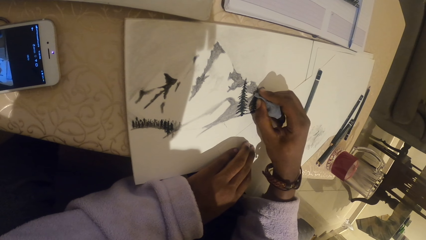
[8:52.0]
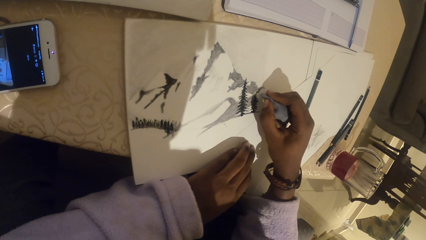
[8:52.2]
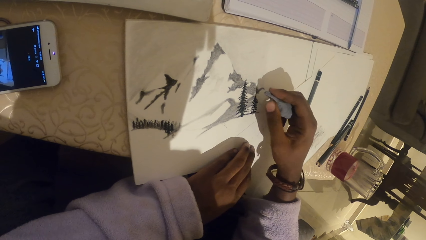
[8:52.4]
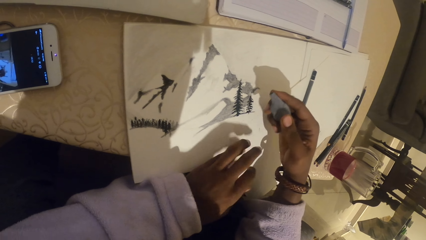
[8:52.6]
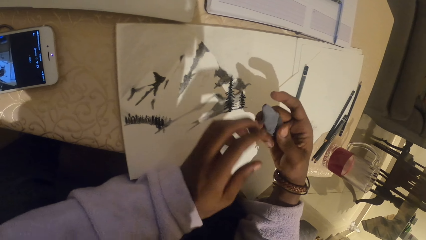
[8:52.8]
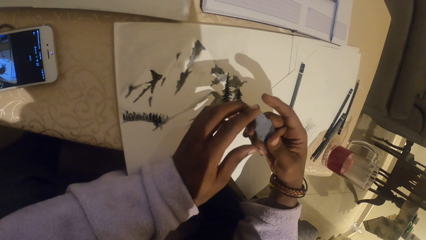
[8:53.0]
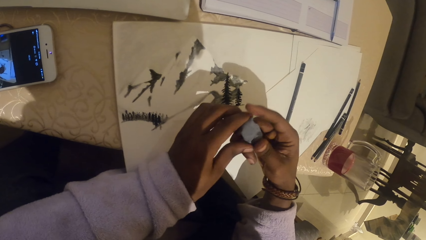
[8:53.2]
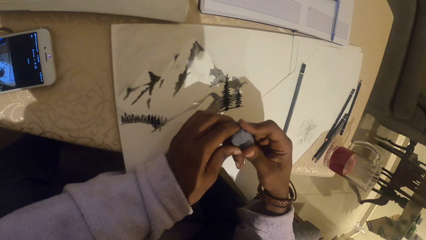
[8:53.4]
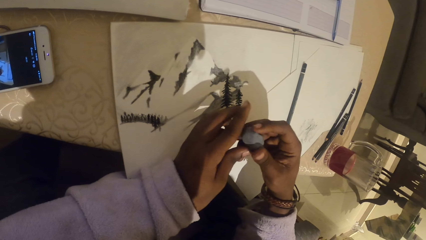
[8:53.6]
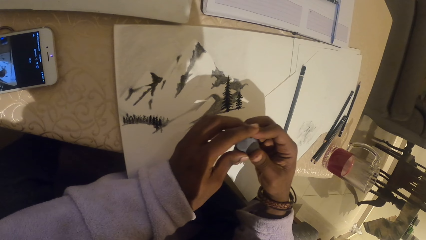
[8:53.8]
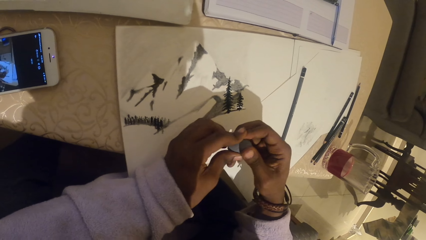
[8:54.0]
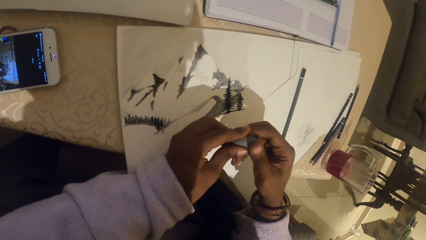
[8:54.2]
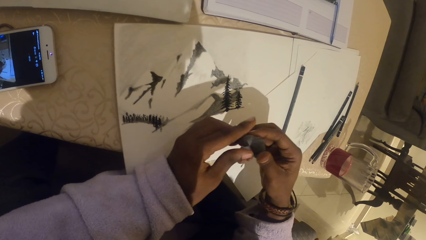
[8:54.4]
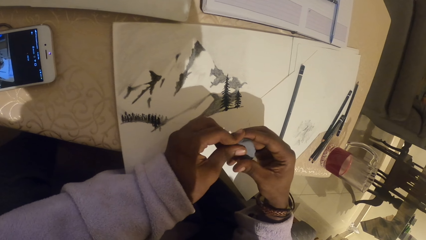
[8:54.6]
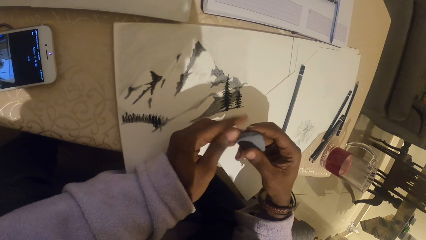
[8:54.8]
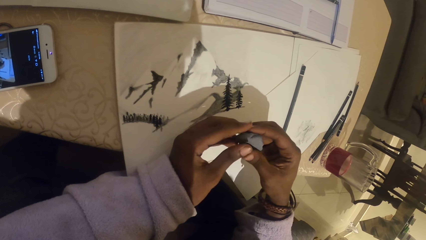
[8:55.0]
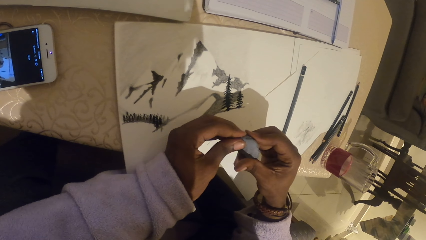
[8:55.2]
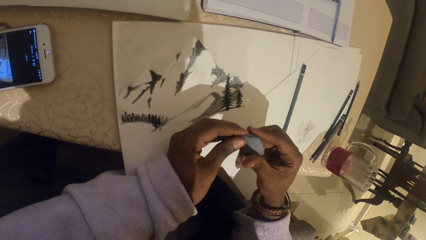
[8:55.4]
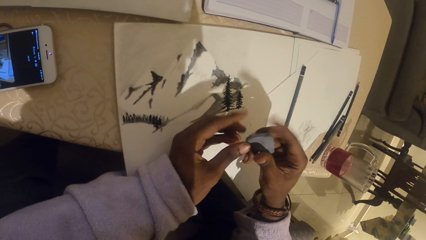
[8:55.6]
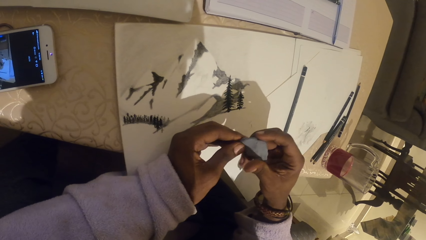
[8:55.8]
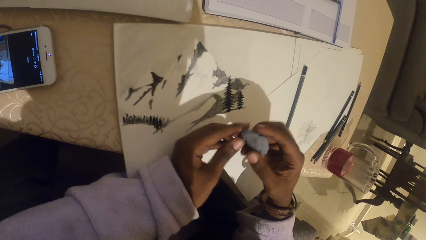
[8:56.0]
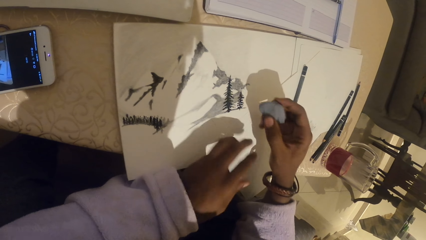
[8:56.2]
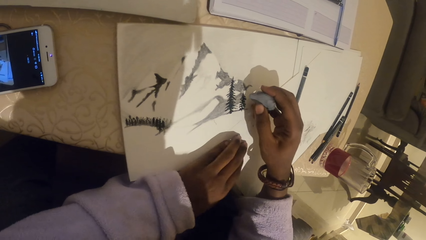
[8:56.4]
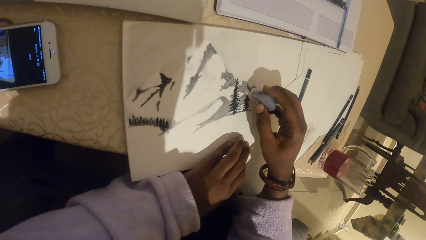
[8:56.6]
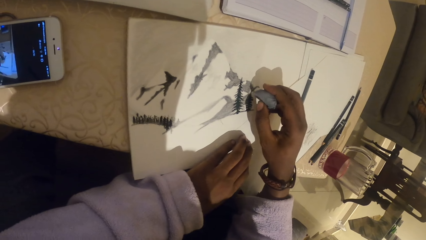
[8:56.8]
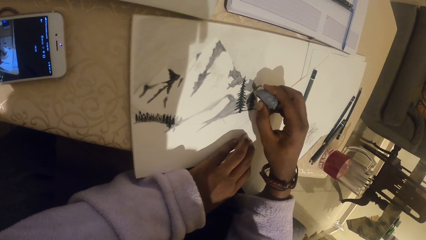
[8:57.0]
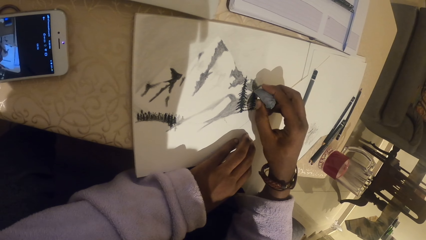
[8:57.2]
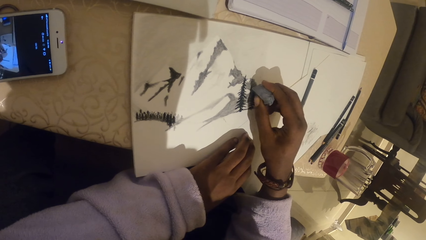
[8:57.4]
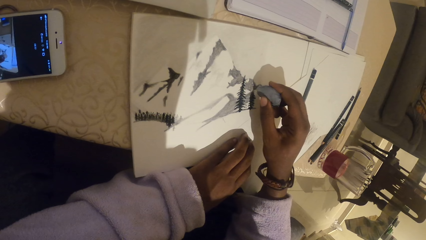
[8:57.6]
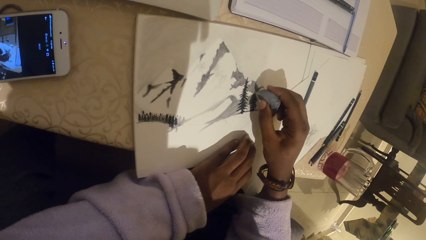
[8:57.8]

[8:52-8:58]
The camera wearer molds the plasticine eraser. They erase a drawing on the paper with the plasticine eraser.

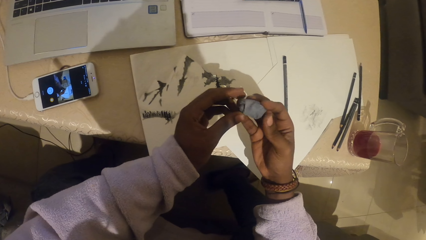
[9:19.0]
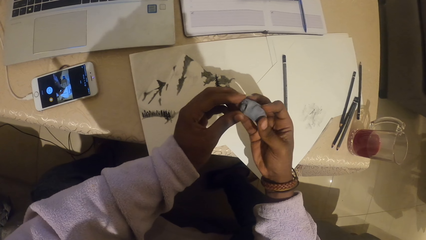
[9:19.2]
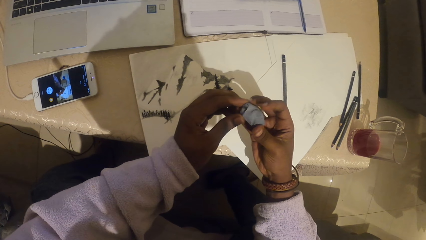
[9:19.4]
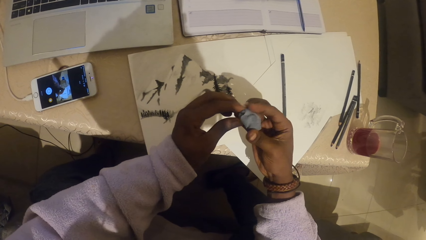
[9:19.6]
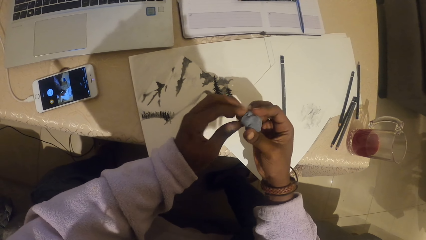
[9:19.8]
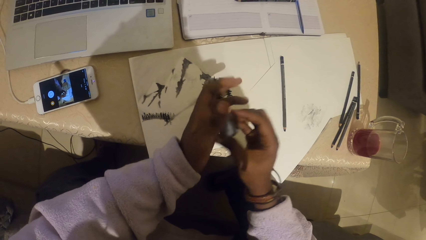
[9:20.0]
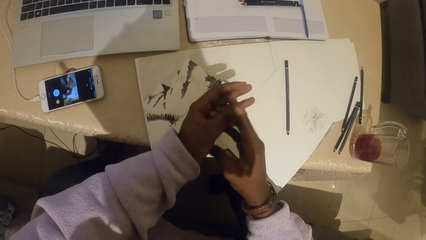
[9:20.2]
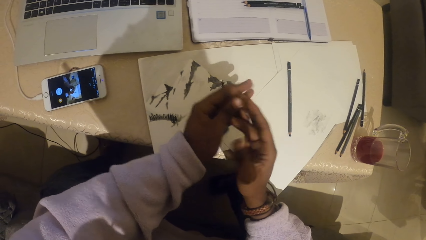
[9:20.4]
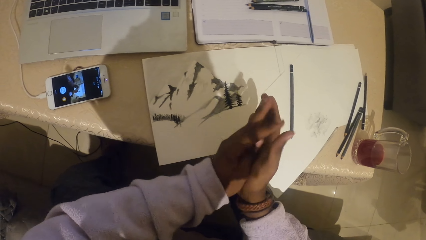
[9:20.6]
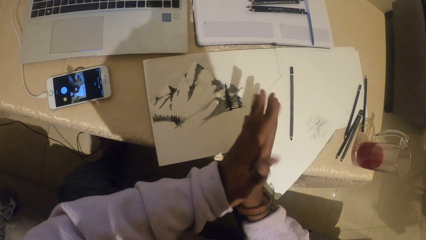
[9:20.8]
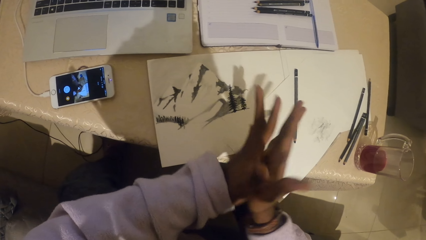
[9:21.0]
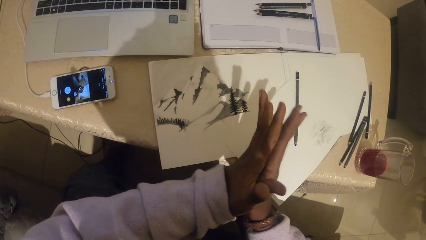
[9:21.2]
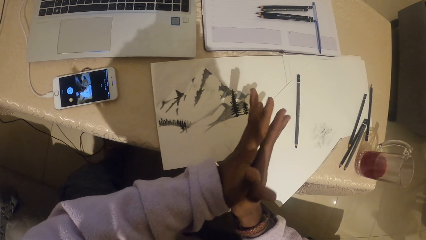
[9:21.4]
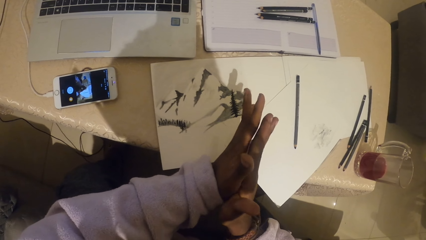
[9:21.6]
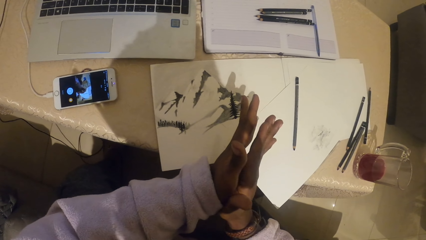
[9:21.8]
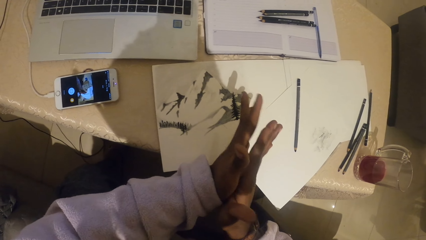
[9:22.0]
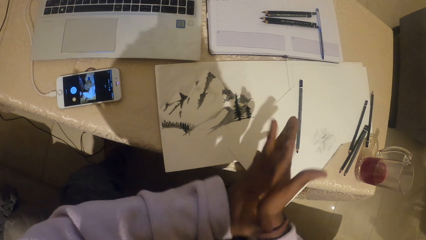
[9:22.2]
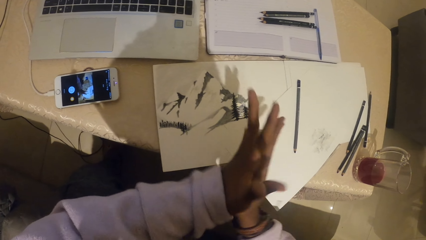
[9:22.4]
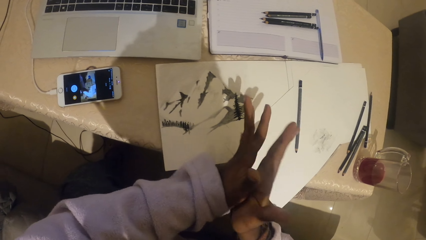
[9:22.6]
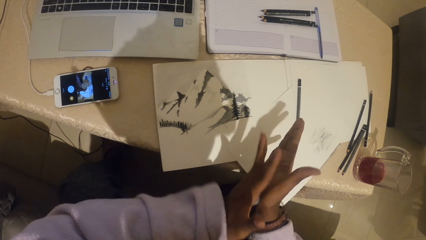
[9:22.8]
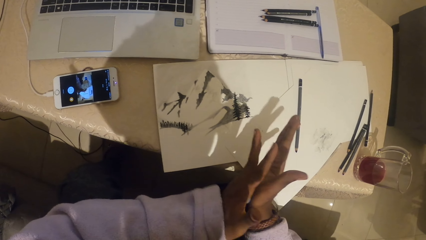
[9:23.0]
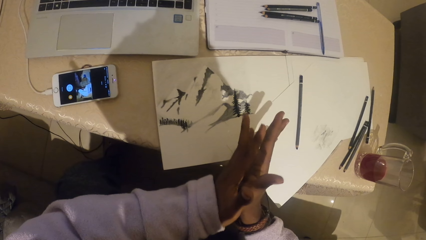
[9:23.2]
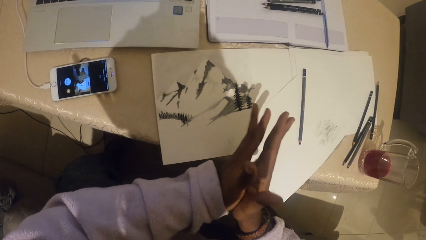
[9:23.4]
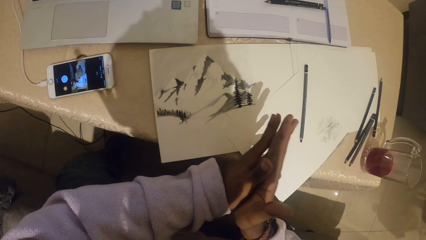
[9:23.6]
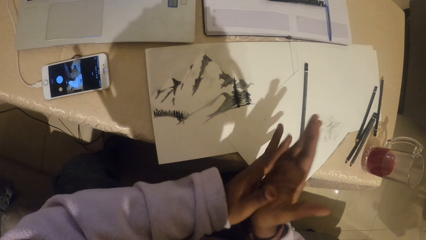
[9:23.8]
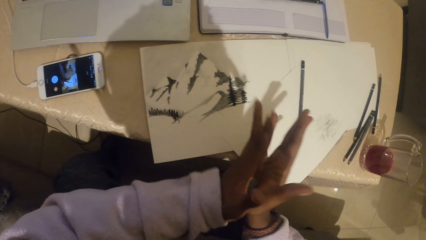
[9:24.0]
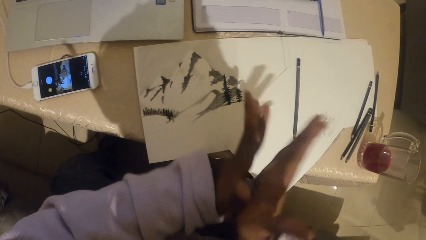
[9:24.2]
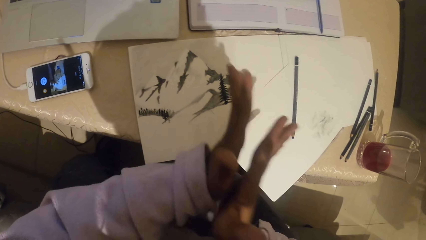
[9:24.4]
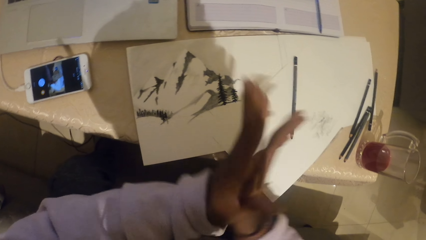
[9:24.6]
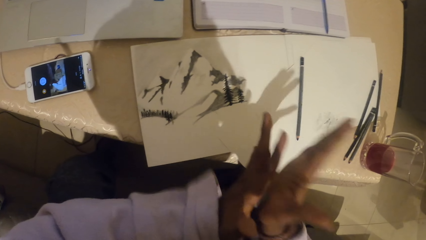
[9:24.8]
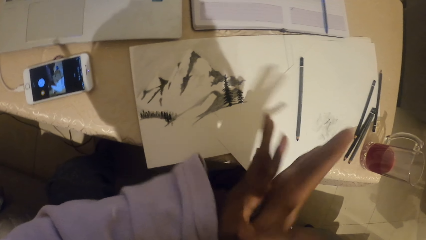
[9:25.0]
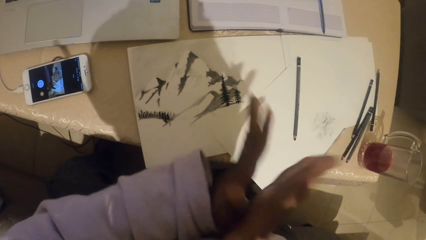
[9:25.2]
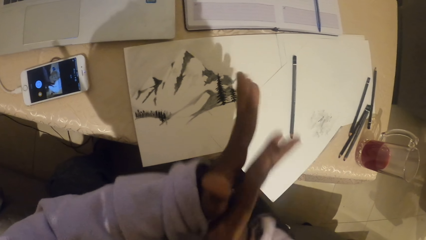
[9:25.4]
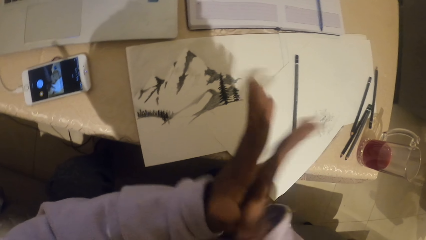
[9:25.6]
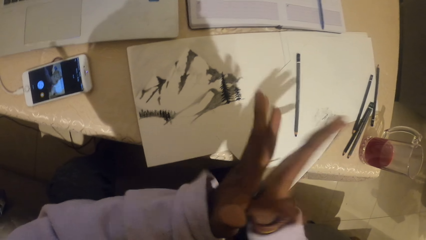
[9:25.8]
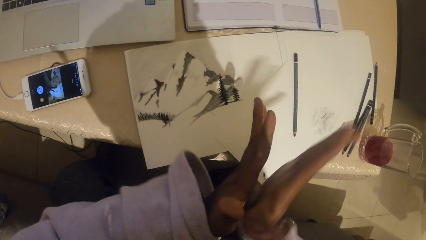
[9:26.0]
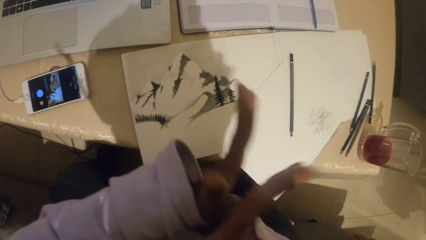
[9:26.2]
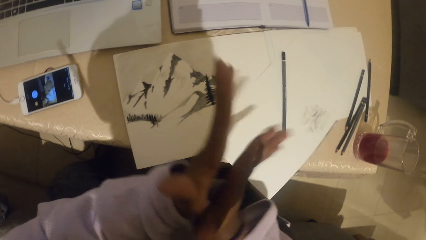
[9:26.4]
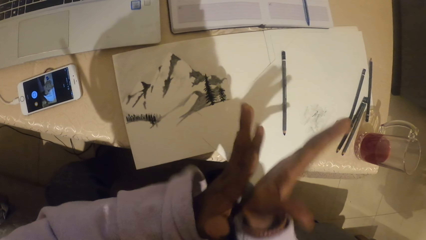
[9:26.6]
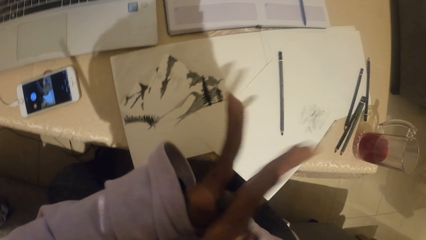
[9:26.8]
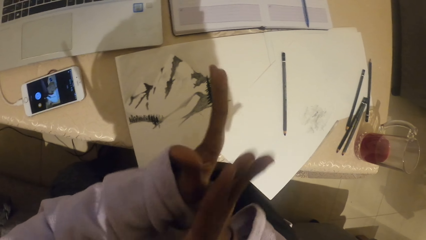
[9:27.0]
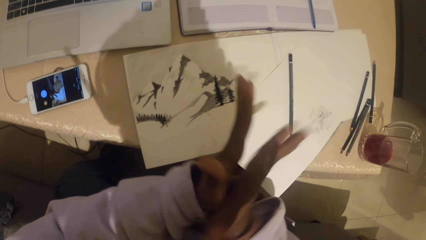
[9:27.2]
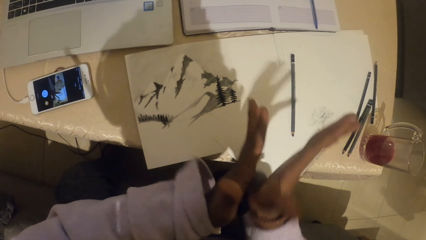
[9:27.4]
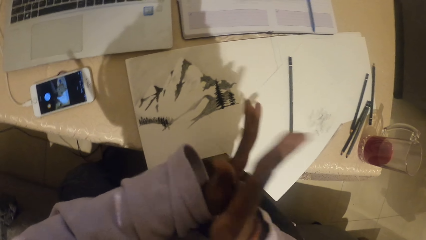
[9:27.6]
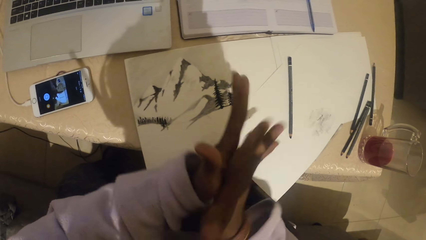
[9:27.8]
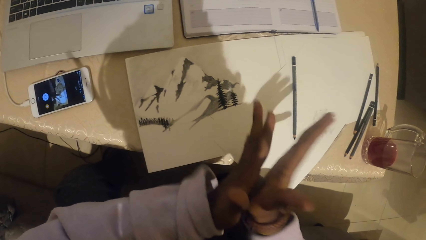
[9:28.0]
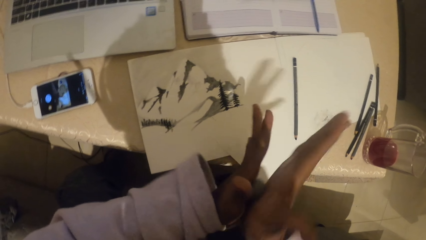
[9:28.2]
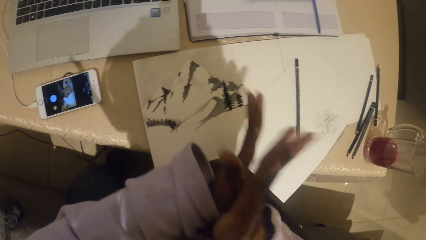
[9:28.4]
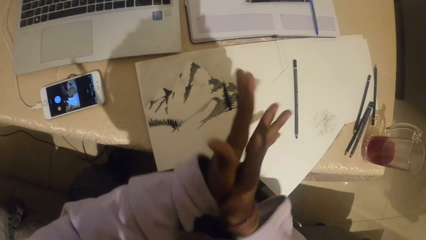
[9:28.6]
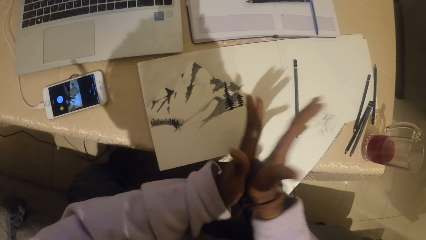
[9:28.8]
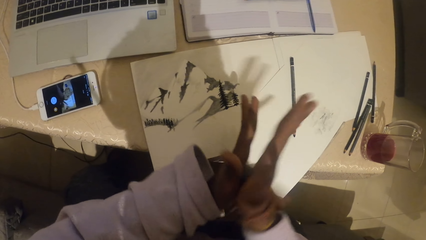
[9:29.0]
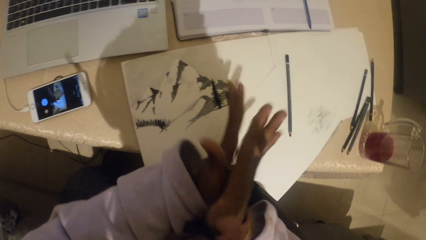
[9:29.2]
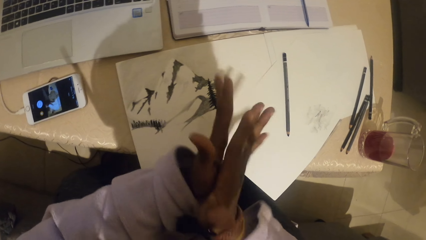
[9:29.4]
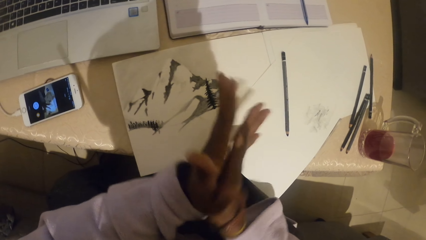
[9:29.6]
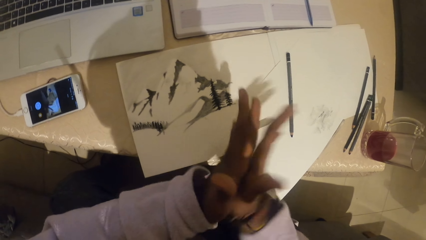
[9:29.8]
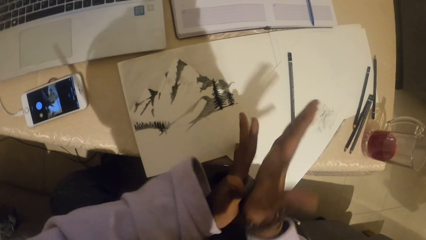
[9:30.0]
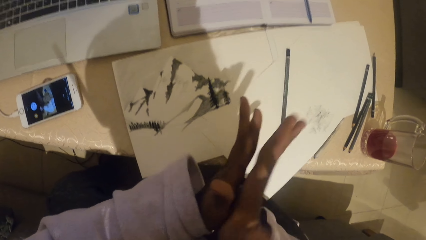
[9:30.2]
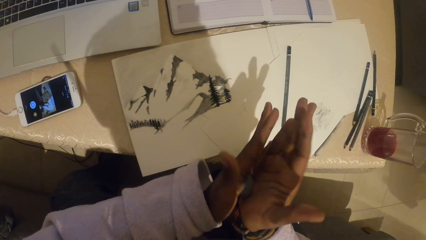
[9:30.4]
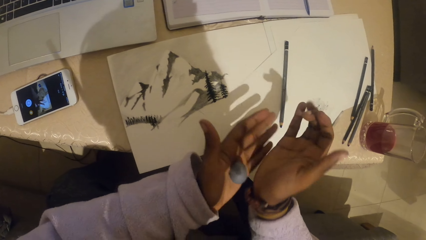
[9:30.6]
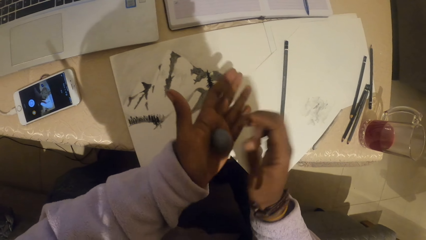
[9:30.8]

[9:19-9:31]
The camera wearer rubs the clay or rubber on his palms.
